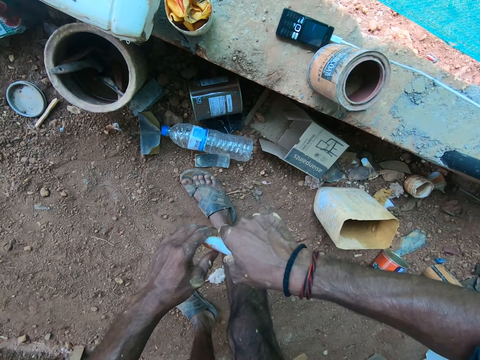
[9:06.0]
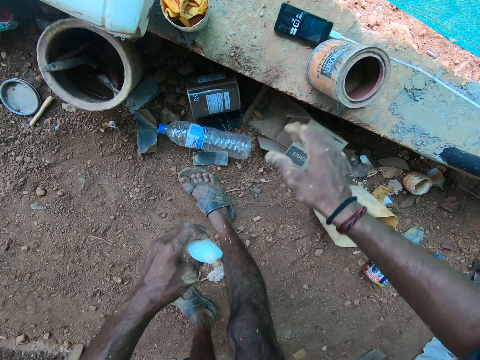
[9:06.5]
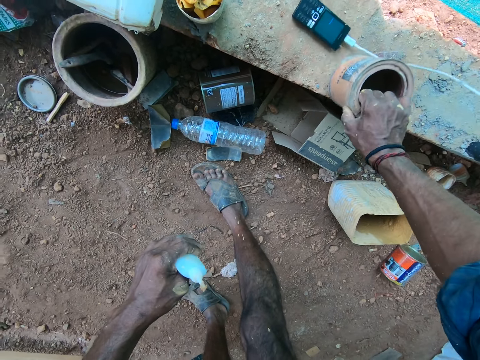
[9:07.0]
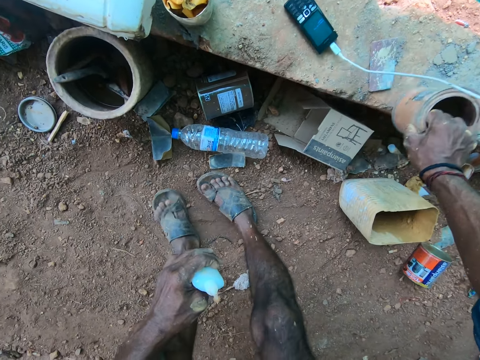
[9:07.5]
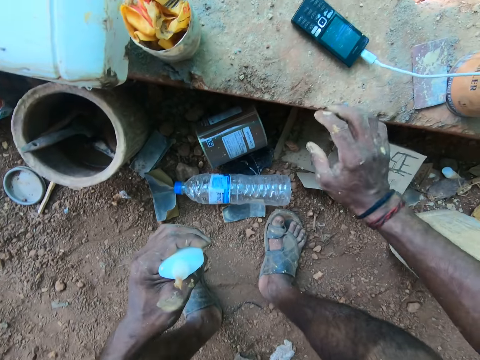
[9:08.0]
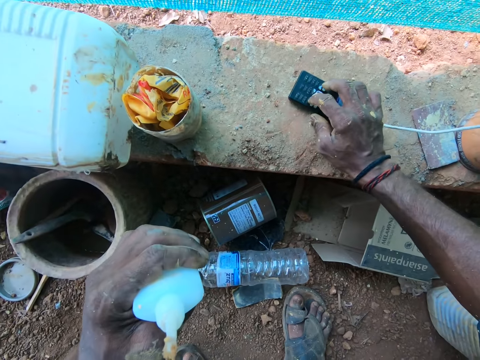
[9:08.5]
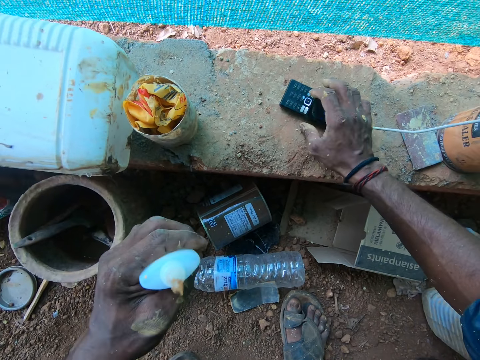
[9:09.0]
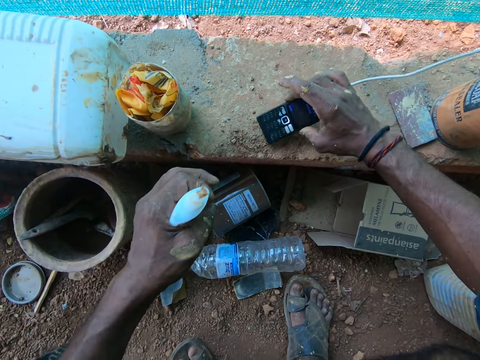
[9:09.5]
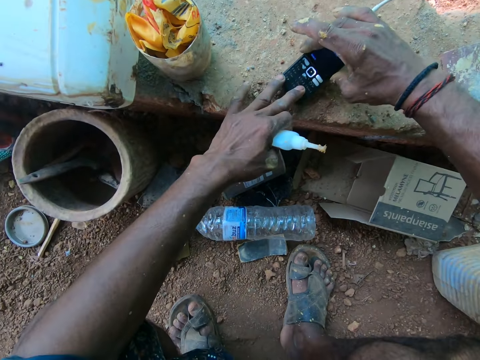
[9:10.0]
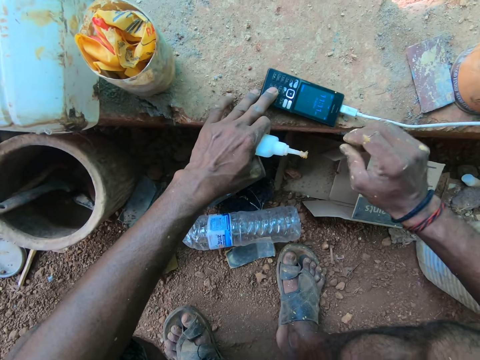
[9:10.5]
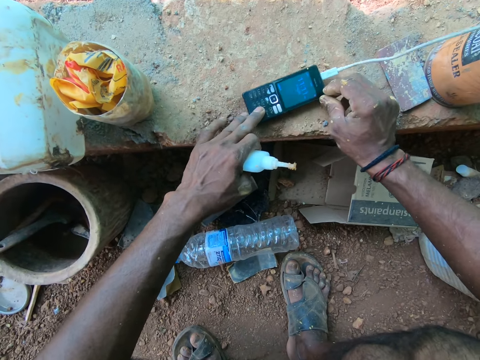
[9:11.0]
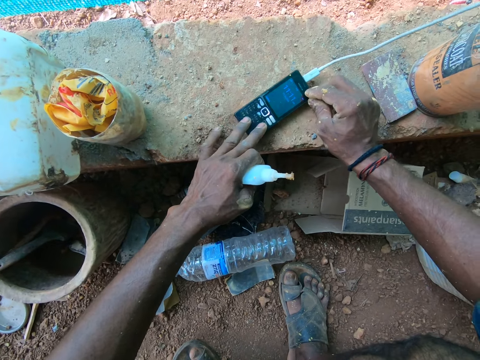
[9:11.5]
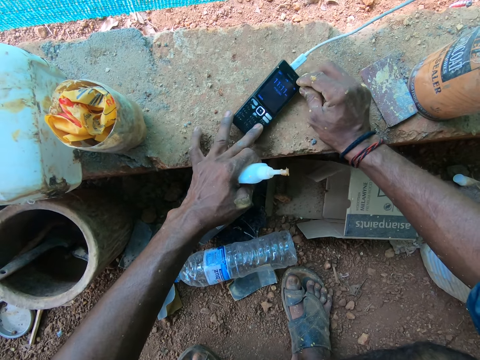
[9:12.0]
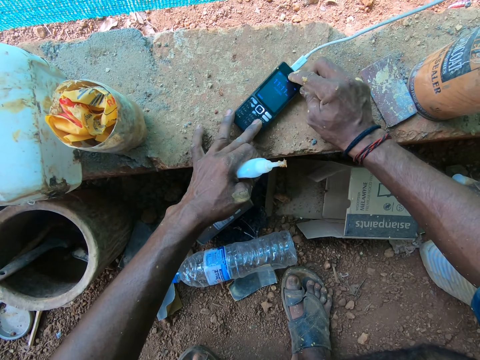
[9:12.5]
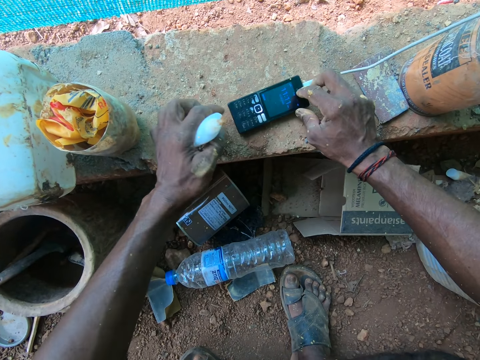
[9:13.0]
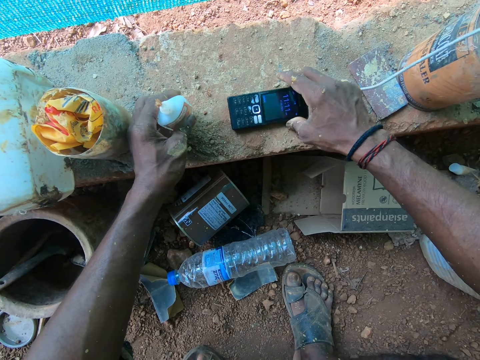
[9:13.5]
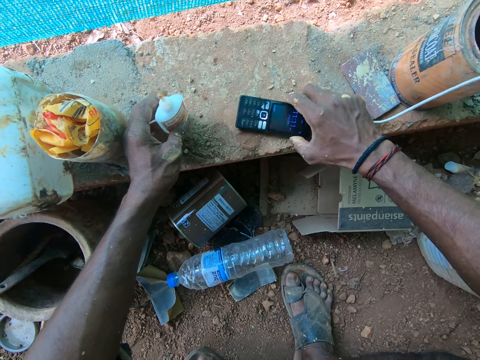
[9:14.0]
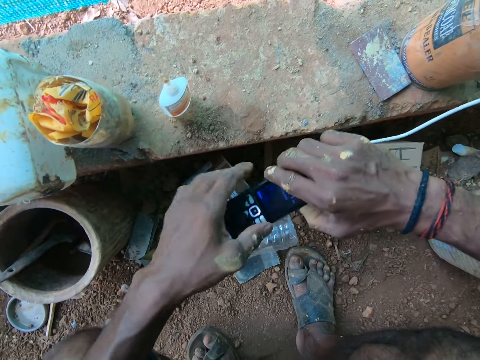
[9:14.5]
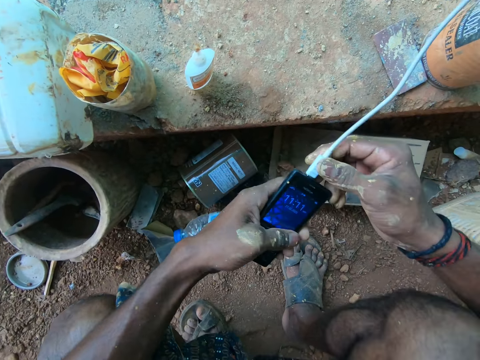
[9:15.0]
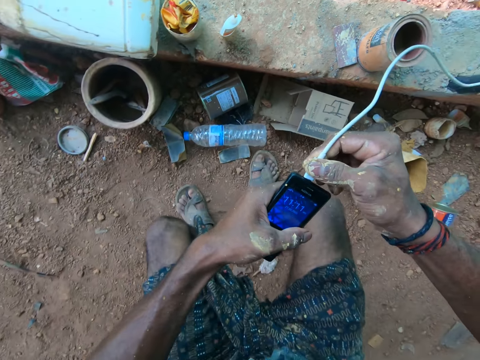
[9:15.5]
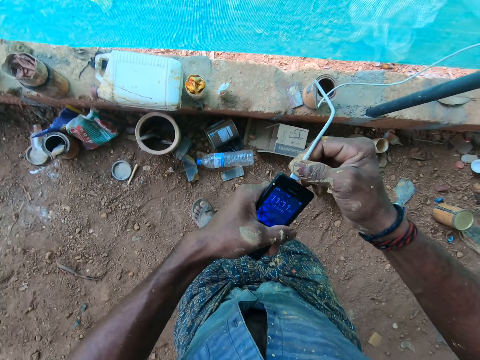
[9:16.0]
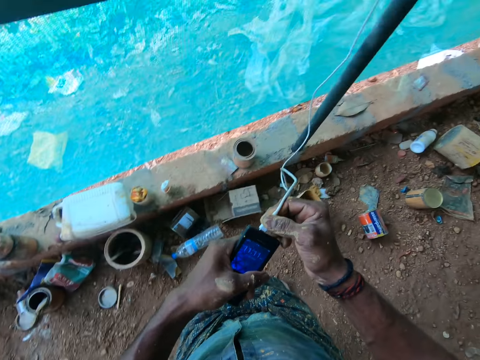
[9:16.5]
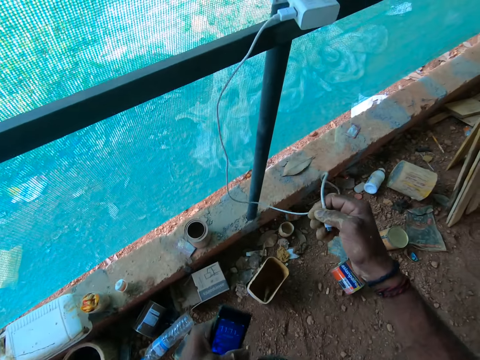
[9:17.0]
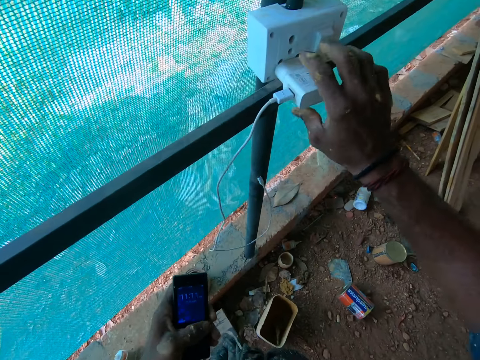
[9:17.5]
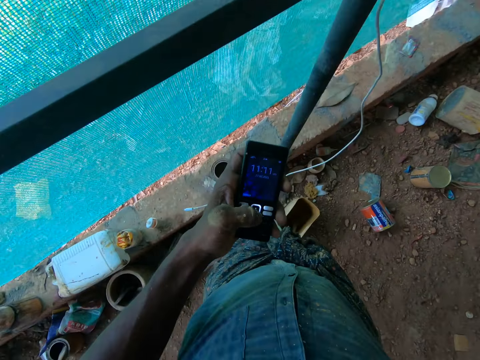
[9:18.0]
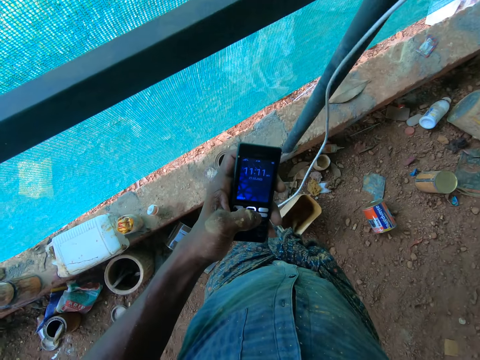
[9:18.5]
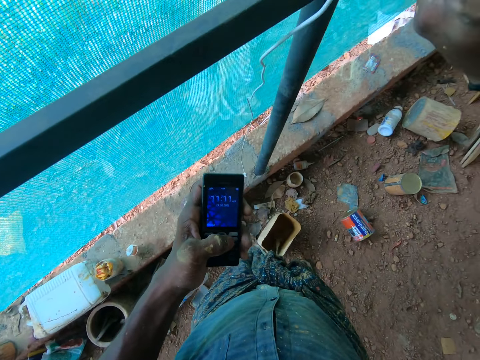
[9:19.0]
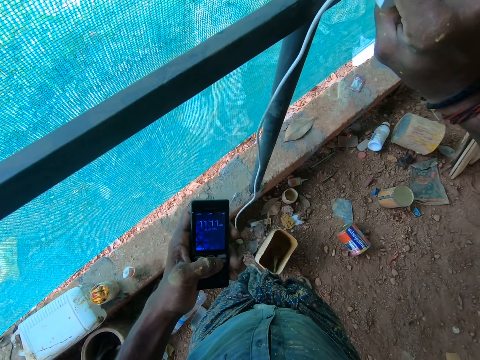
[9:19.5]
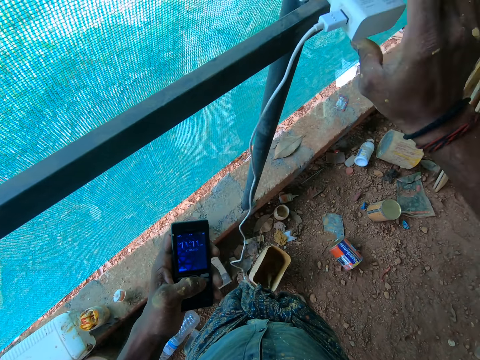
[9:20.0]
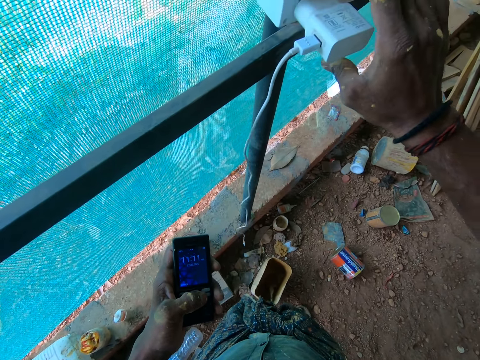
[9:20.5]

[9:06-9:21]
The camera wearer walks around and picks up something with the right hand. They hold a tin with the right hand. They take a container. They press the button on the phone with the right hand. They pick up the phone with the right hand. They push the phone with the right hand. They drop something with the left hand. They pick up the phone with the right hand. They hold the charger. They disconnect the charger from the phone. They touch the phone charger on the socket. They remove the charger.

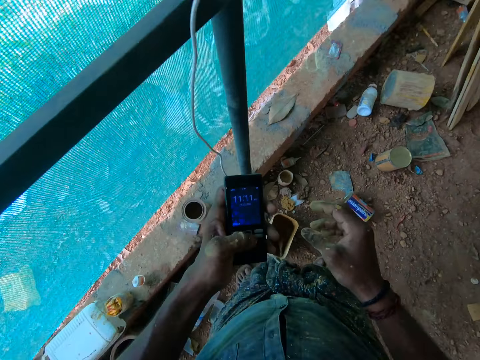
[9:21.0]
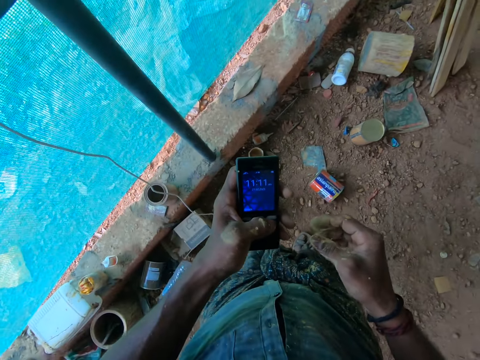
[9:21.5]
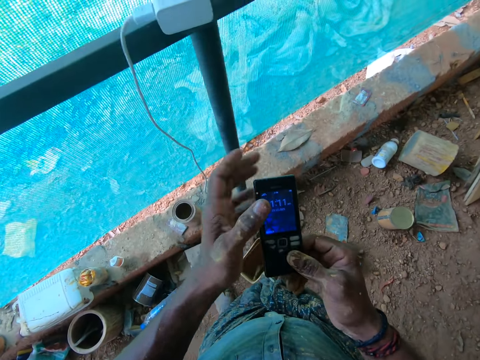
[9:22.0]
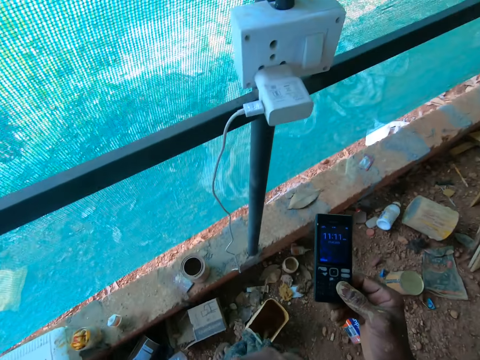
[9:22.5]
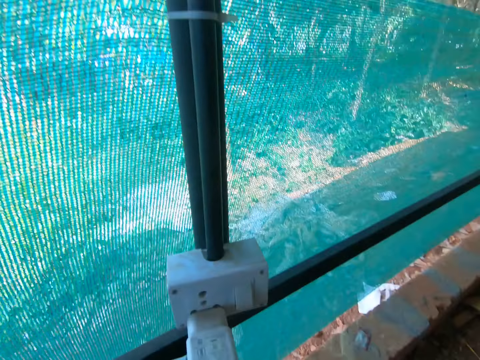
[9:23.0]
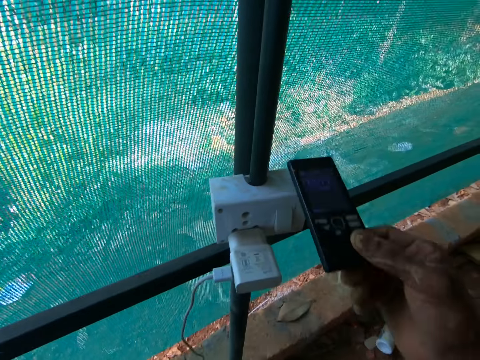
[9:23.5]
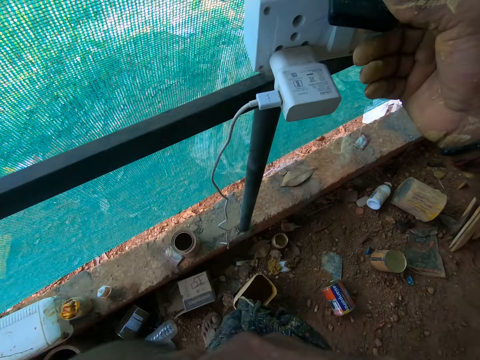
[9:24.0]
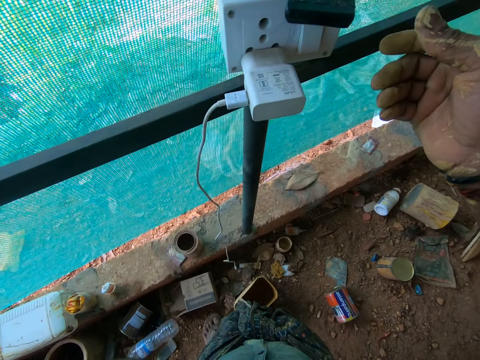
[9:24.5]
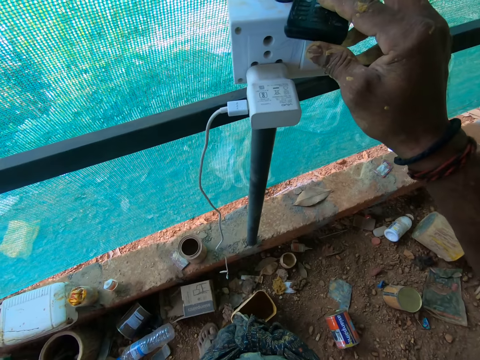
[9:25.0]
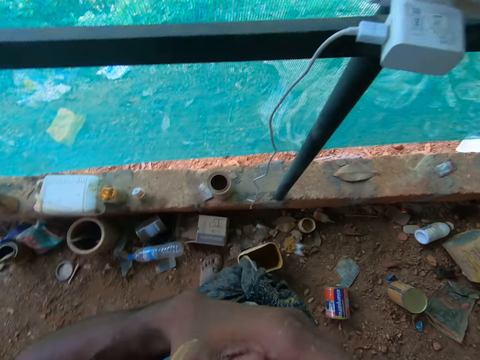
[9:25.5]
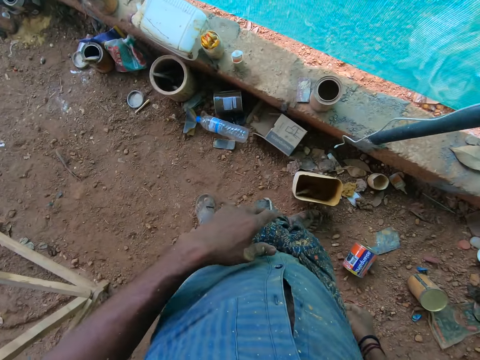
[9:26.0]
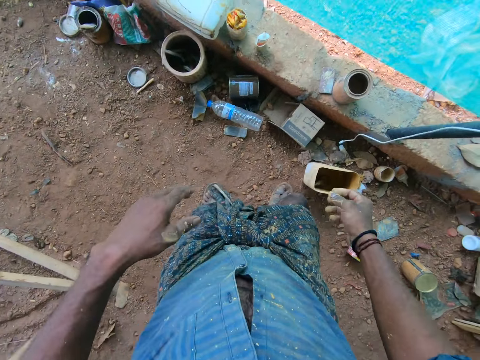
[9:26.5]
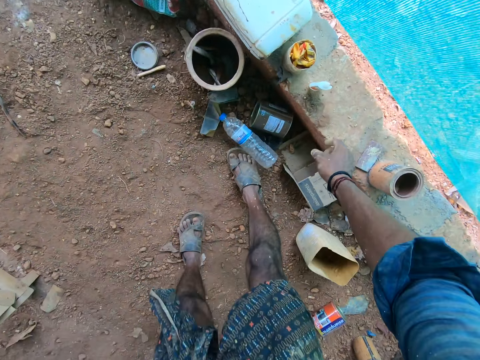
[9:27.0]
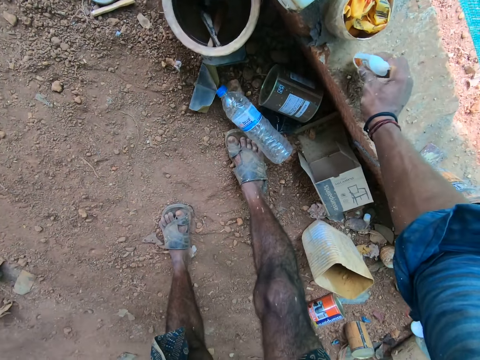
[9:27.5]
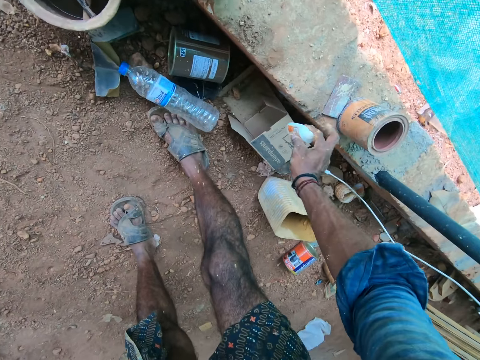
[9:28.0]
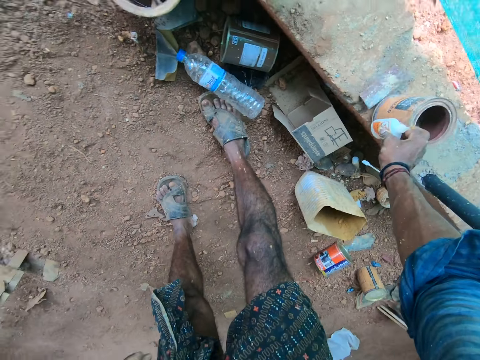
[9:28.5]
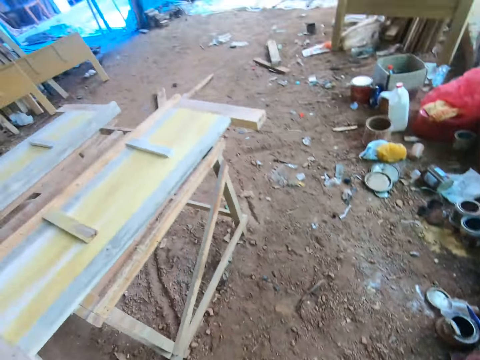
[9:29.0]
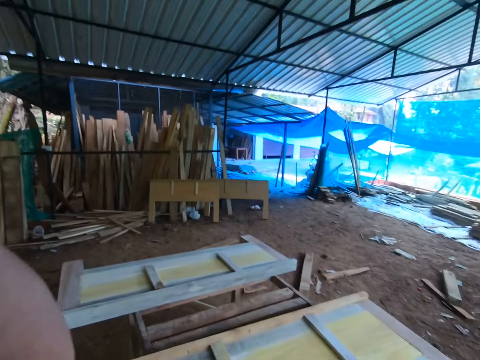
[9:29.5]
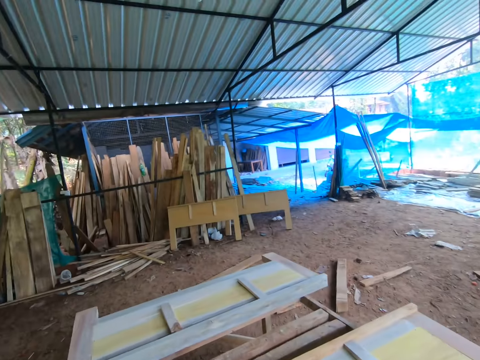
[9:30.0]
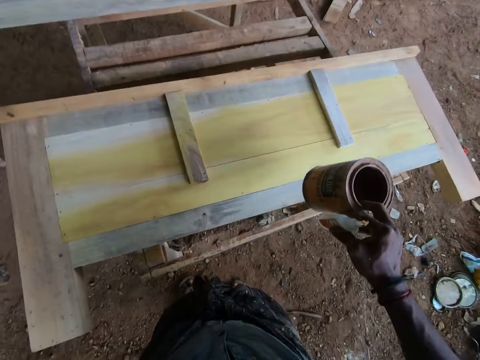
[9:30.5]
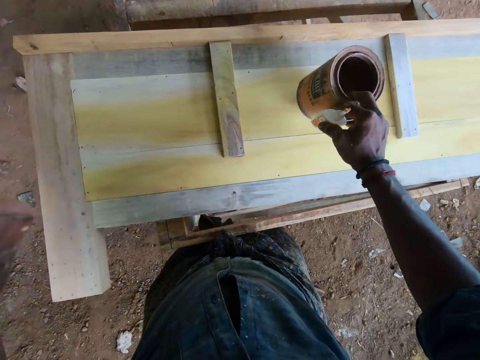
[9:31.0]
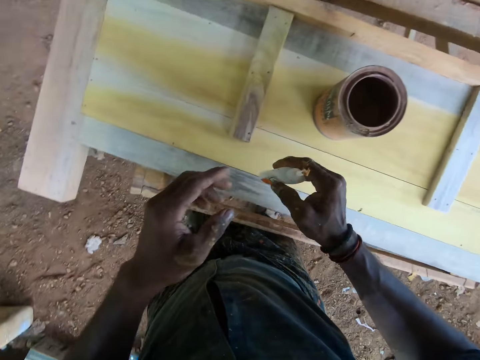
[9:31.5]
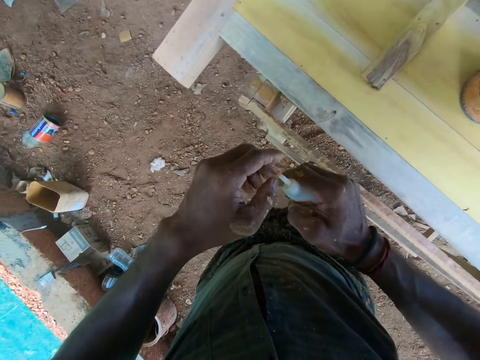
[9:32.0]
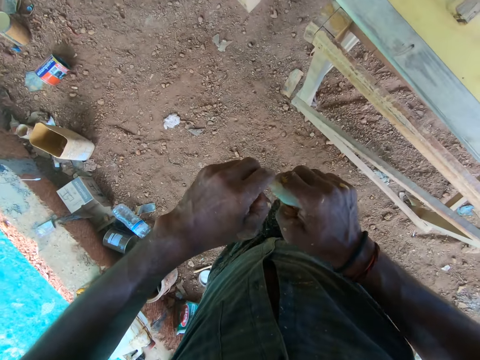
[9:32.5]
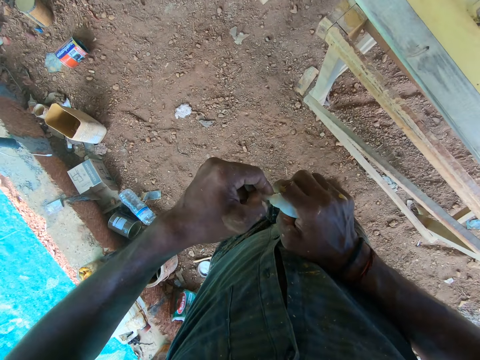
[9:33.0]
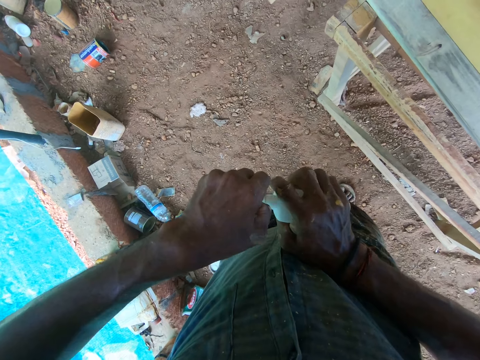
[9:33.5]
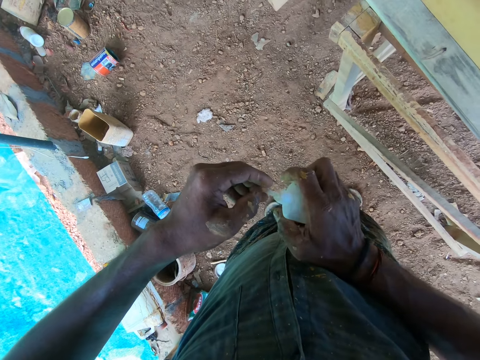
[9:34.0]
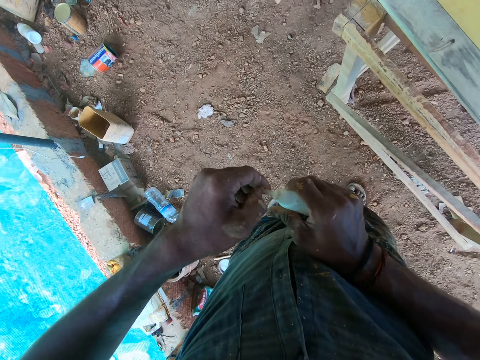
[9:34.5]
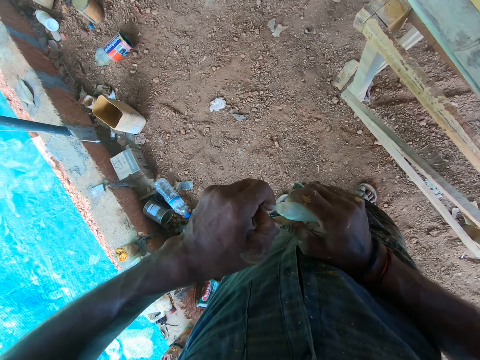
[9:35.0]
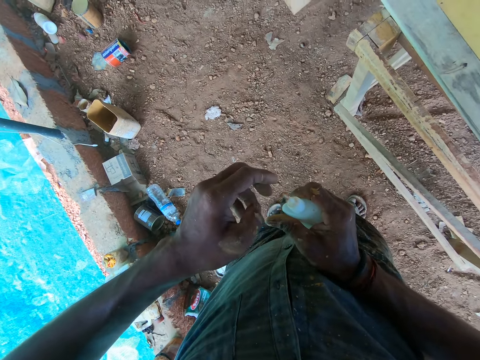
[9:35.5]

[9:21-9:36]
The camera wearer taps the phone. They move the phone to the right hand, lift a hand, and rub their face. They place the phone on the socket. They turn. They pick a wood glue and a timber coat tin. They turn and lift a hand. They place the timber coat tin on a wood. They open the wood glue.
